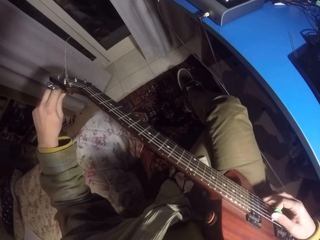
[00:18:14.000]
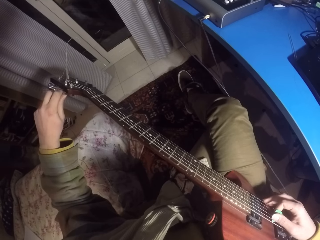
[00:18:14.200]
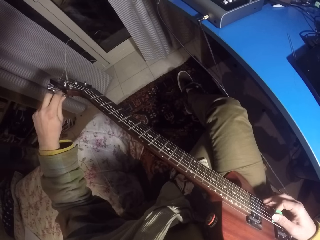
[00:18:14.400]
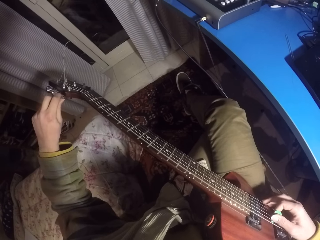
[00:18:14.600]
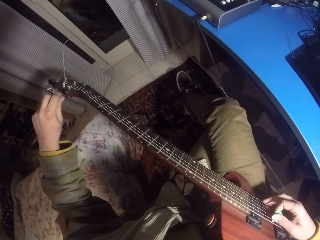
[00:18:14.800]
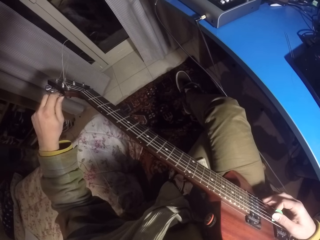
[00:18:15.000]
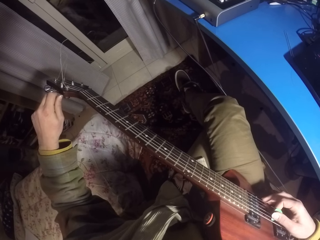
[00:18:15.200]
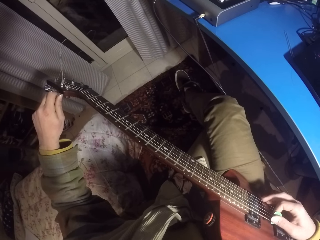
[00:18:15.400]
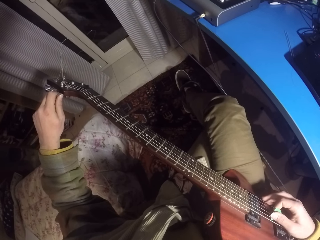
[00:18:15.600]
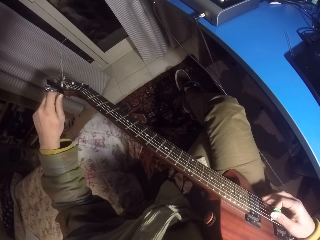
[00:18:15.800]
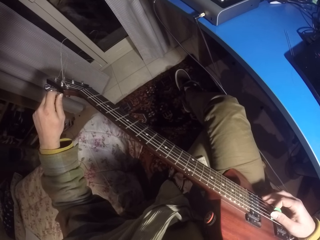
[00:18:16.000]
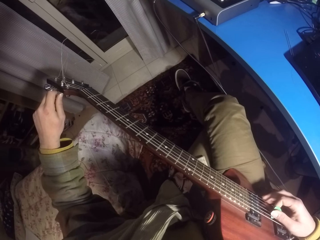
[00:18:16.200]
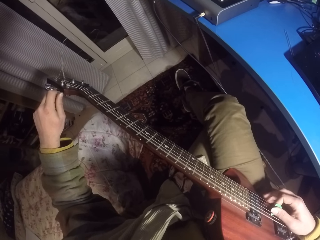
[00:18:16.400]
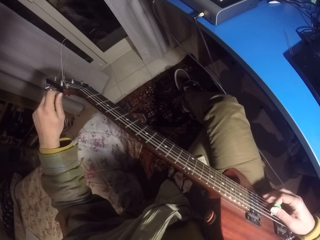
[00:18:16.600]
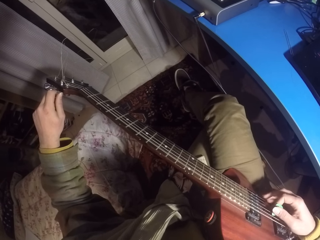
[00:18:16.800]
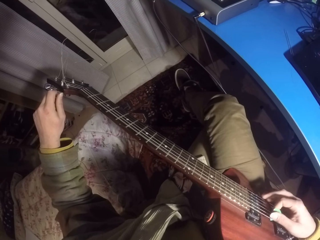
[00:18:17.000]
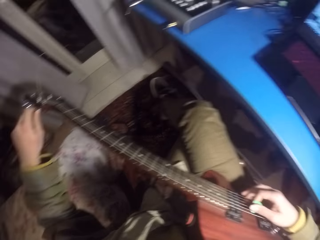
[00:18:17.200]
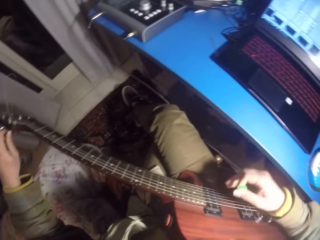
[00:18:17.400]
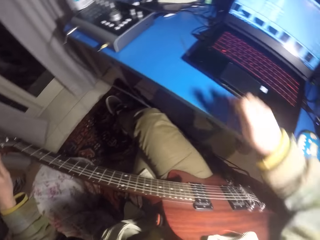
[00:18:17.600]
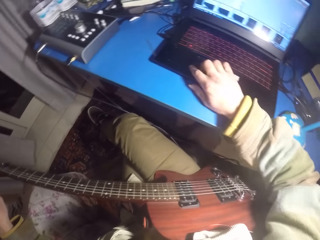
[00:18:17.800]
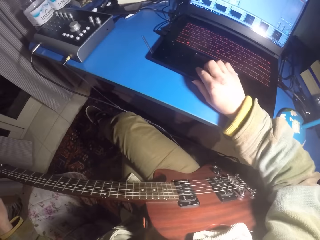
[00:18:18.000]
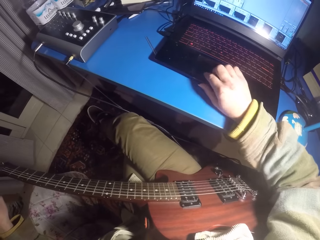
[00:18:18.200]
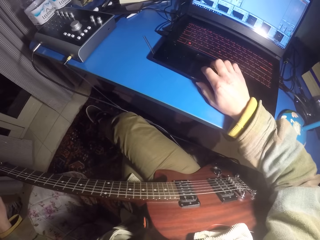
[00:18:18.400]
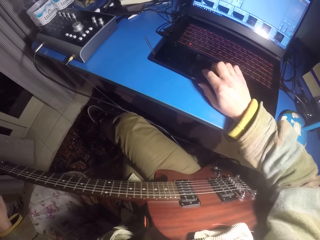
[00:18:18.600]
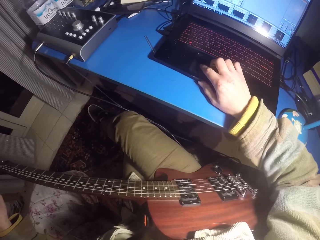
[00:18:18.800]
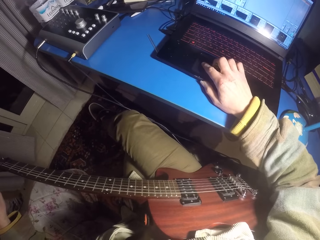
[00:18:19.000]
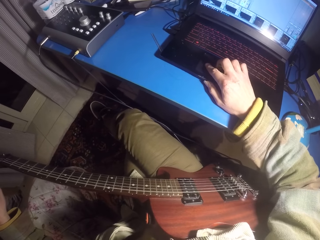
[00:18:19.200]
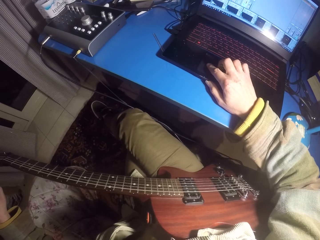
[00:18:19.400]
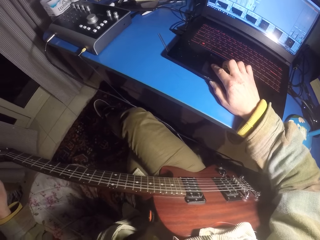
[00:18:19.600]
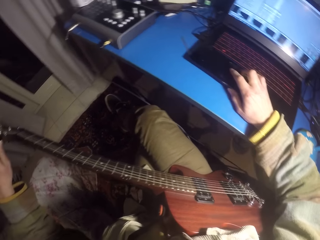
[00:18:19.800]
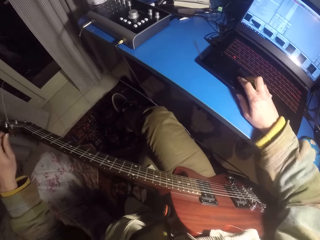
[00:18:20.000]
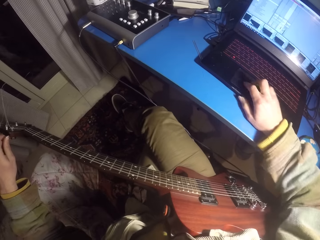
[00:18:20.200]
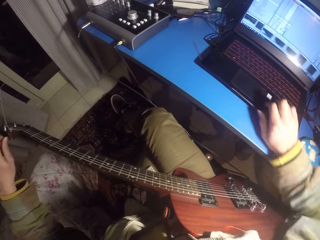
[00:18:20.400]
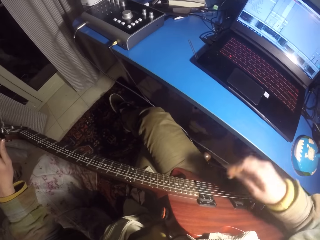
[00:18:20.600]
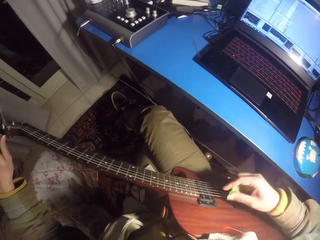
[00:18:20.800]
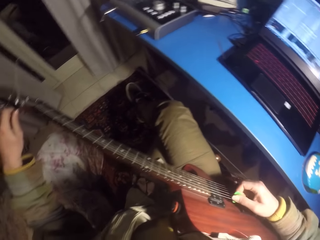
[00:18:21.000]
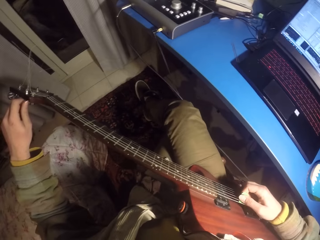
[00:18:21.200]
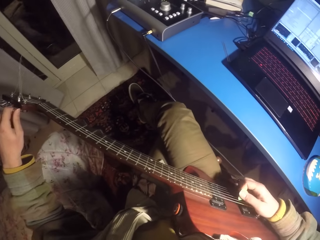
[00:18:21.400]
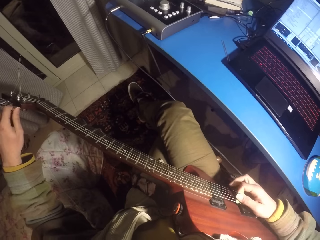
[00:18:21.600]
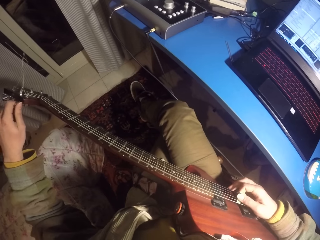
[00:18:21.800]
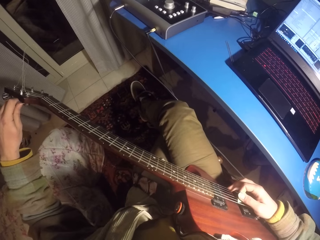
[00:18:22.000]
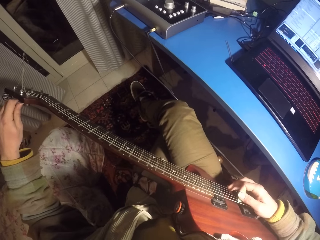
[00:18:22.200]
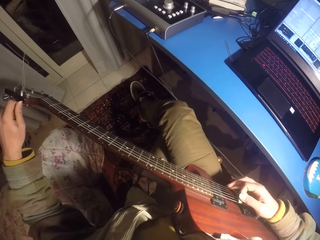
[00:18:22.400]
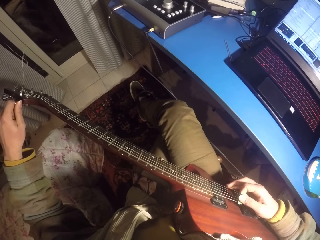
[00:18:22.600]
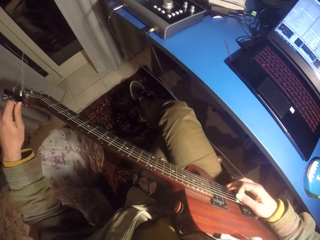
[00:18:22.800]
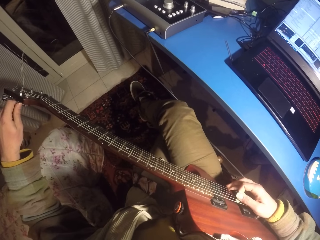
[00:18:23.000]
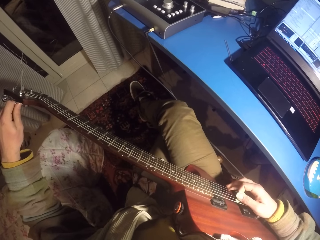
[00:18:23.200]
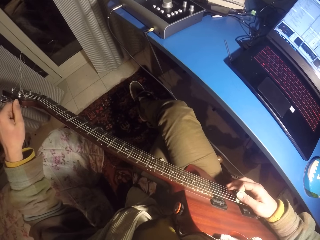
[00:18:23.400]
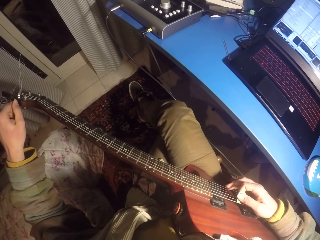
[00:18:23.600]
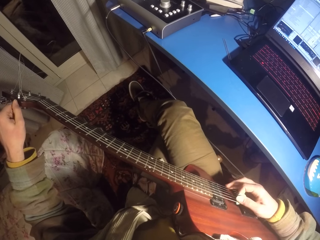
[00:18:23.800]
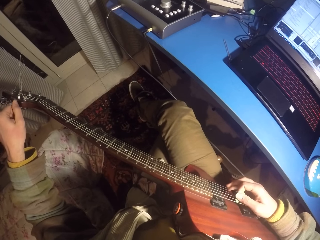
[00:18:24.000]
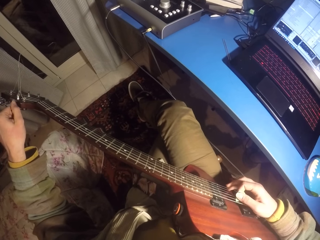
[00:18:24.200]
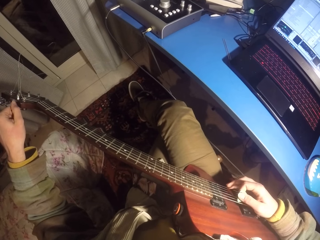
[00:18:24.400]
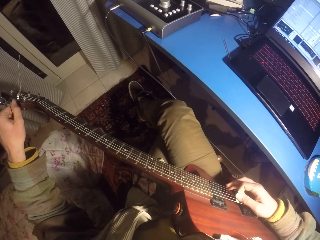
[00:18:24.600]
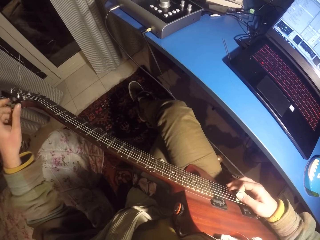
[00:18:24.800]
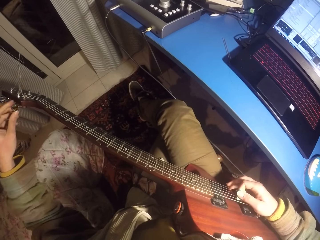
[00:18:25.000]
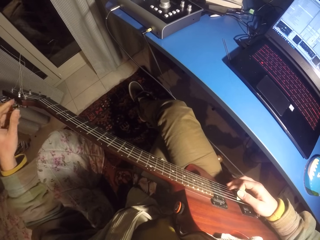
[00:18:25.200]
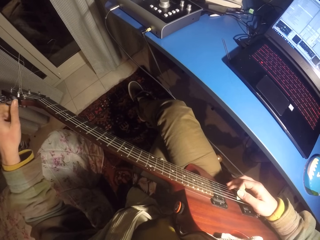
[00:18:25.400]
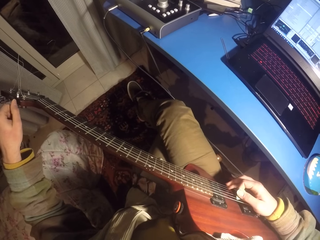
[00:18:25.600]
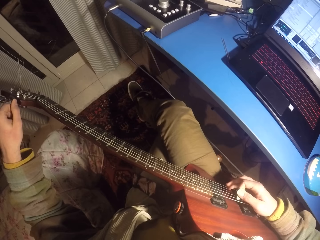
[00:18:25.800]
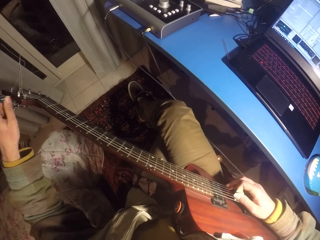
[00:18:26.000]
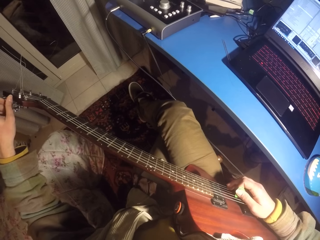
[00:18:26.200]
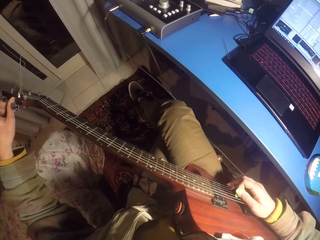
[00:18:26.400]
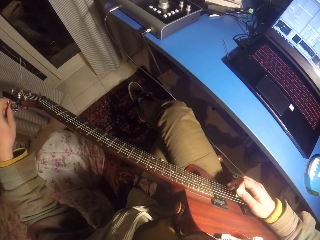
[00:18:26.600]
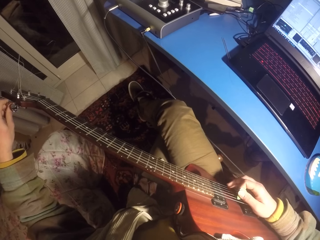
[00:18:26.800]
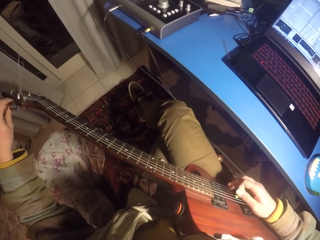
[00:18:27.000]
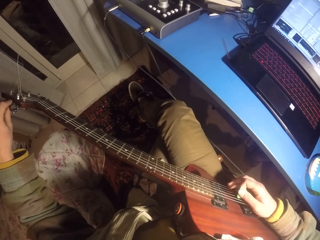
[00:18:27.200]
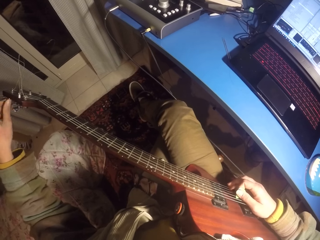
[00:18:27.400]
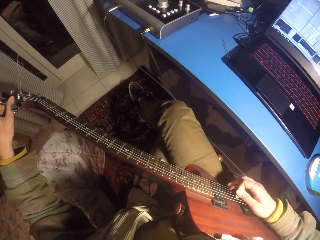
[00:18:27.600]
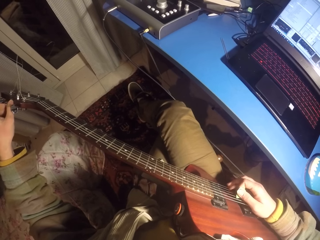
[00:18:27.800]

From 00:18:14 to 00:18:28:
The camera wearer uses the touchpad on the laptop. They play the guitar. They adjust the guitar strings.

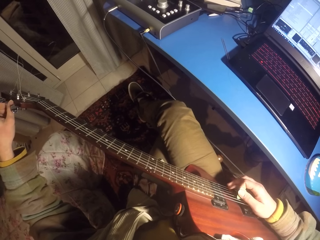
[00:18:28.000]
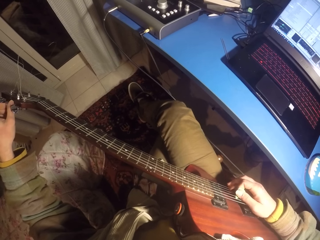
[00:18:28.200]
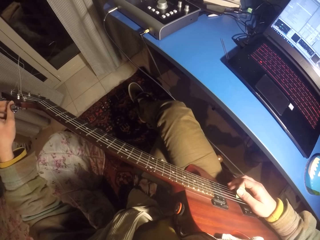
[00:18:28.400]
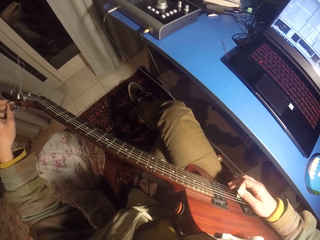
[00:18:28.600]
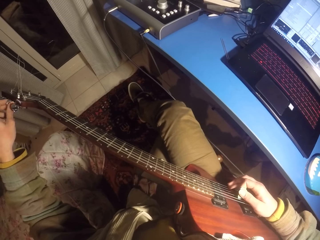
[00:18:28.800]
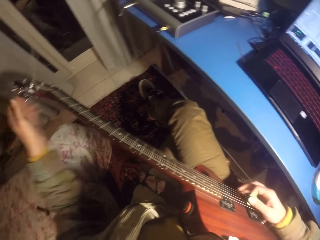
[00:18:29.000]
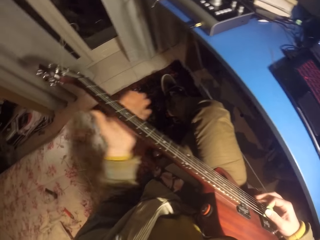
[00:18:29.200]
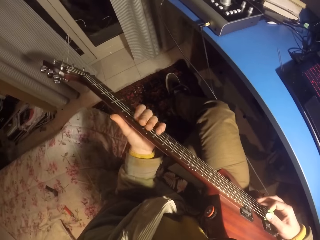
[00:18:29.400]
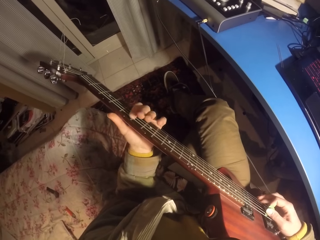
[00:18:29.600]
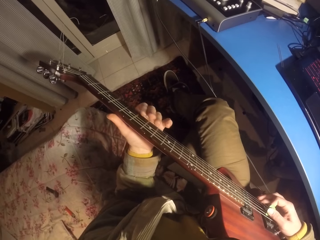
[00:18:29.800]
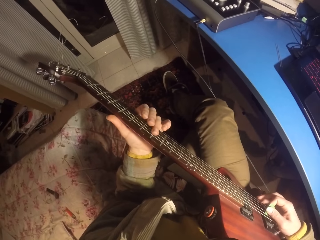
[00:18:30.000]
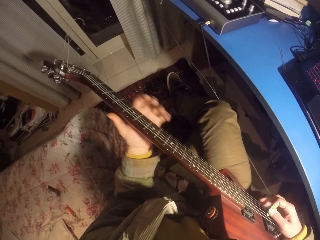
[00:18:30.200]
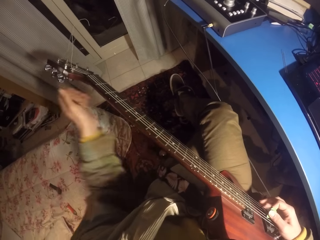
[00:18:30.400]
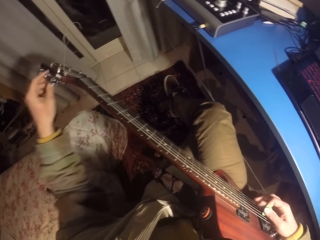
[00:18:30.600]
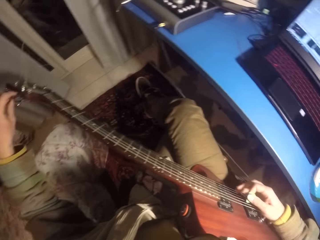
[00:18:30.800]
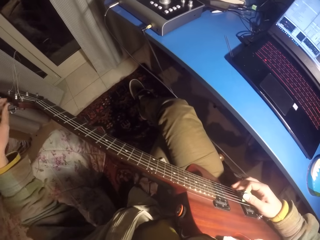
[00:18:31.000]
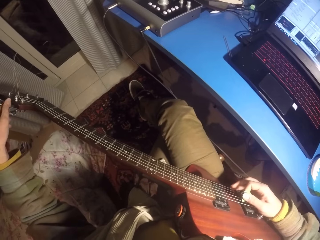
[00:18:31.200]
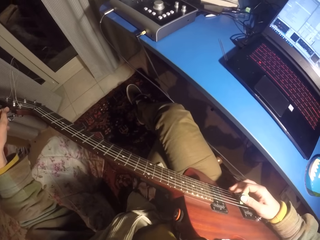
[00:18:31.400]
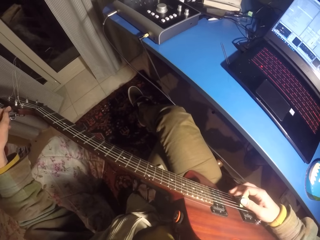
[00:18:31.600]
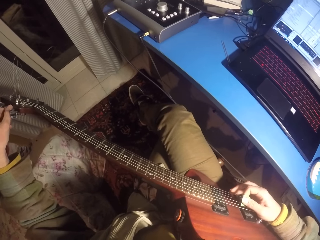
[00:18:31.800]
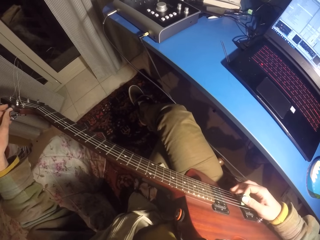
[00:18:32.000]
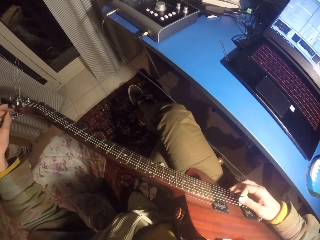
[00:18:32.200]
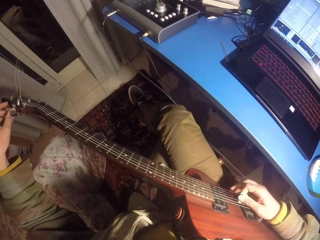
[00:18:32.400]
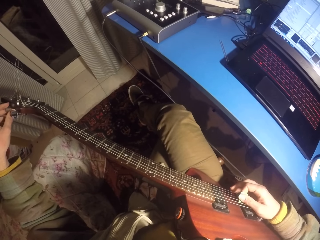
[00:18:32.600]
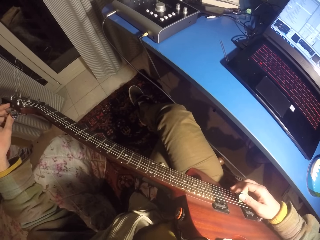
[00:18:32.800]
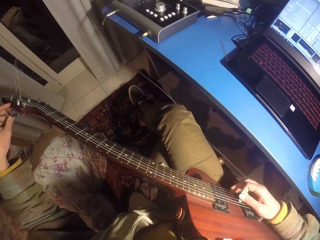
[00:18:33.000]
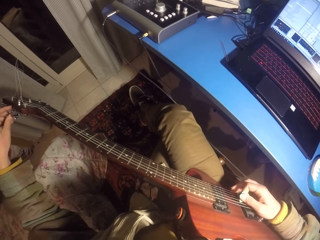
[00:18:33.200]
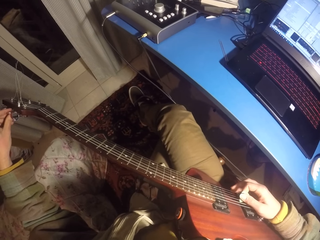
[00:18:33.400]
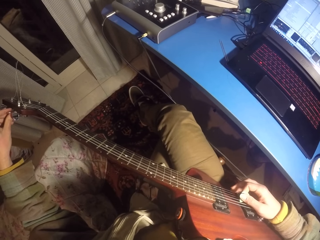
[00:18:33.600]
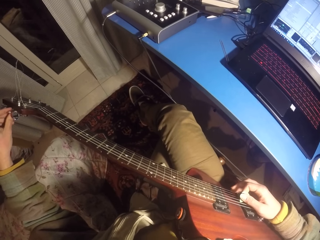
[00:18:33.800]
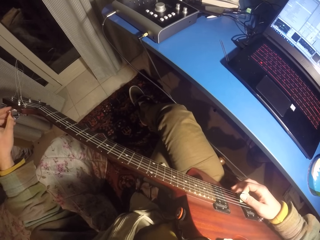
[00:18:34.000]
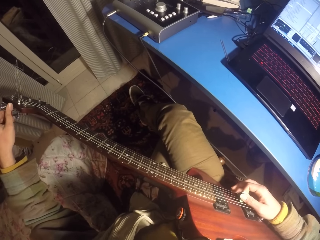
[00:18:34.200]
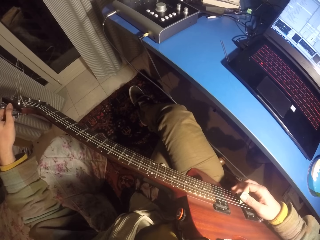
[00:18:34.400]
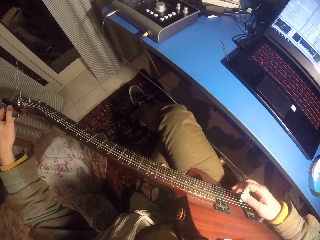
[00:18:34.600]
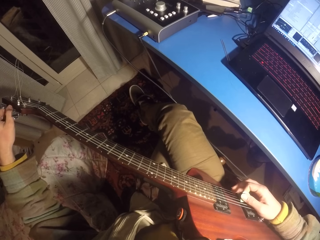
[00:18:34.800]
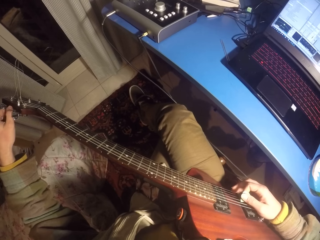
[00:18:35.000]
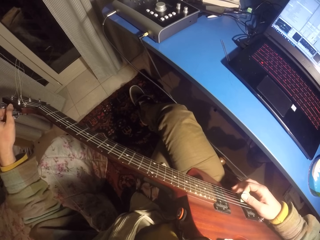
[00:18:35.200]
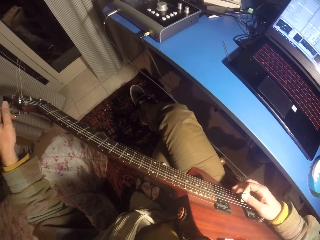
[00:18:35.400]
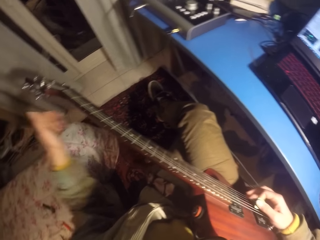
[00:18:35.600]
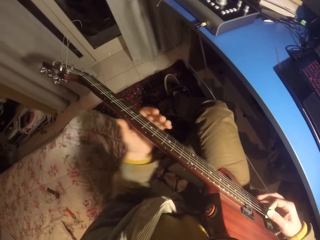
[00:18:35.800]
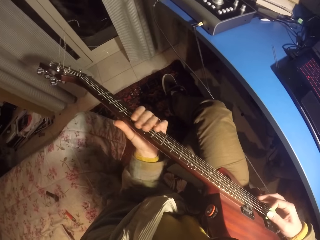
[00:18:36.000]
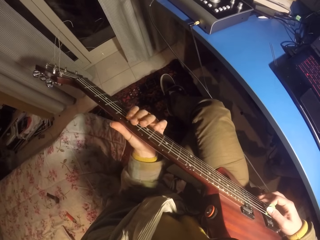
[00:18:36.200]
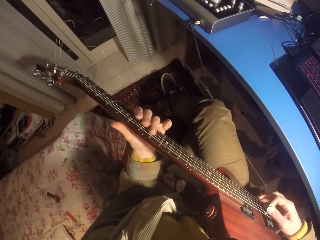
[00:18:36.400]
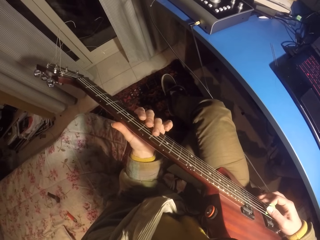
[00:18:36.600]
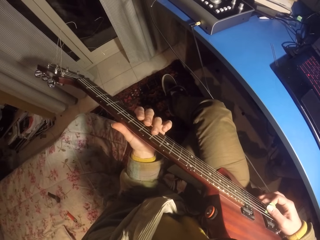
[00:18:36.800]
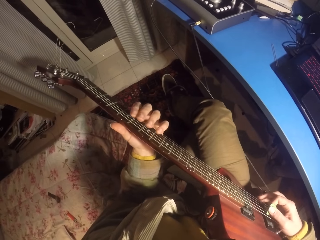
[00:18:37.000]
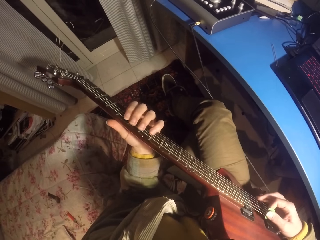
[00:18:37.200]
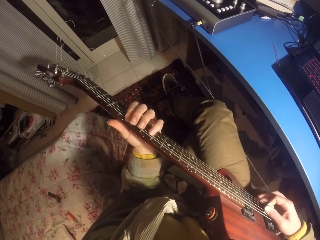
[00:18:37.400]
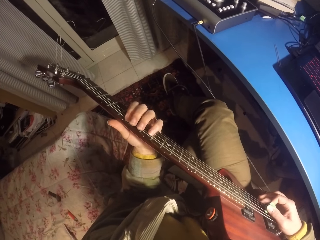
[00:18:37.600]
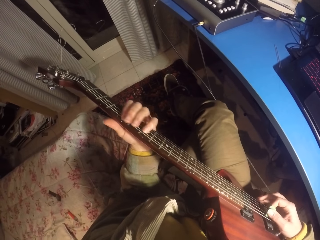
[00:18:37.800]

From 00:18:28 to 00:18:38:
The camera wearer plays the guitar. They adjust the guitar strings.
